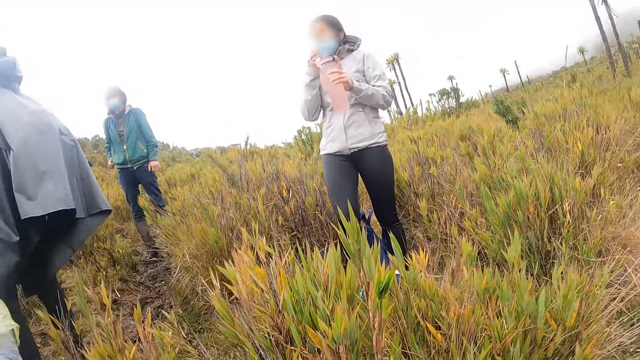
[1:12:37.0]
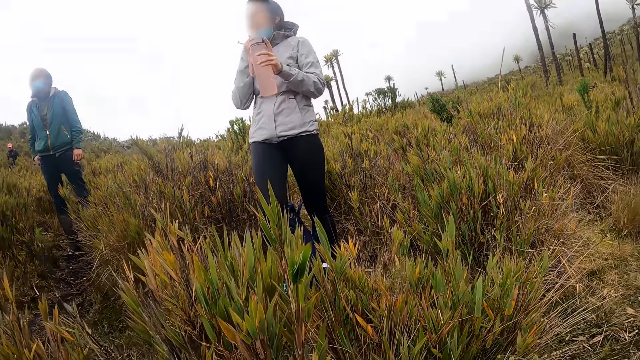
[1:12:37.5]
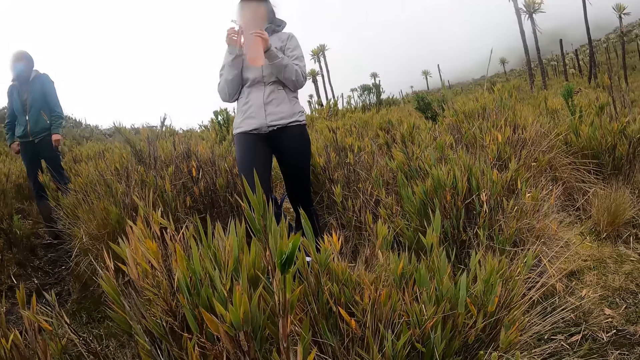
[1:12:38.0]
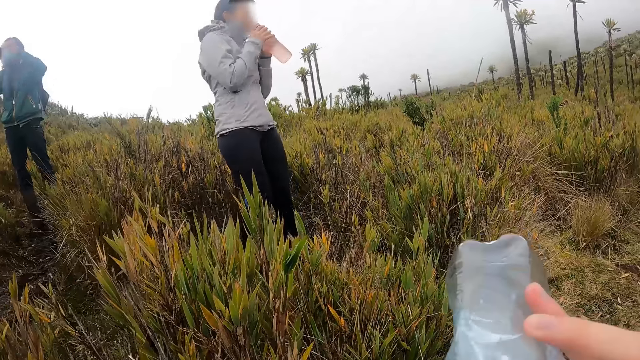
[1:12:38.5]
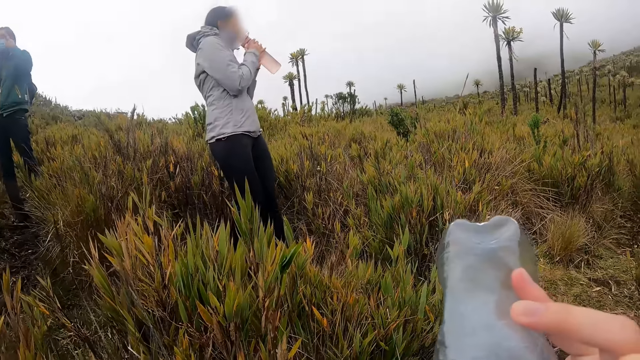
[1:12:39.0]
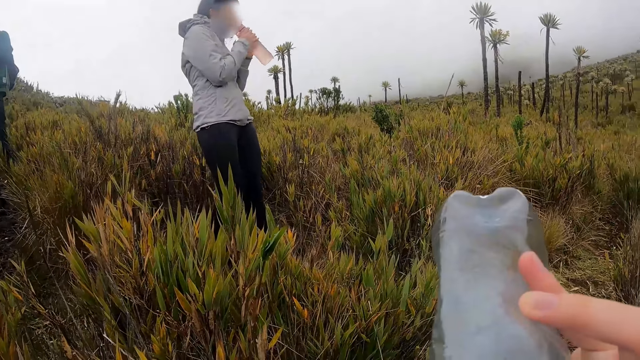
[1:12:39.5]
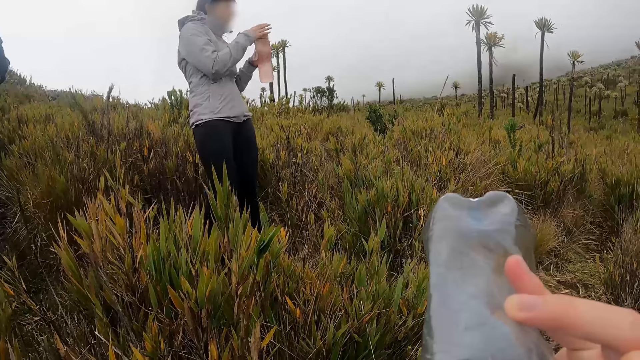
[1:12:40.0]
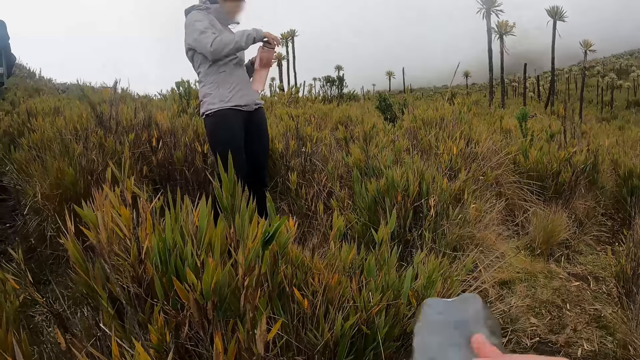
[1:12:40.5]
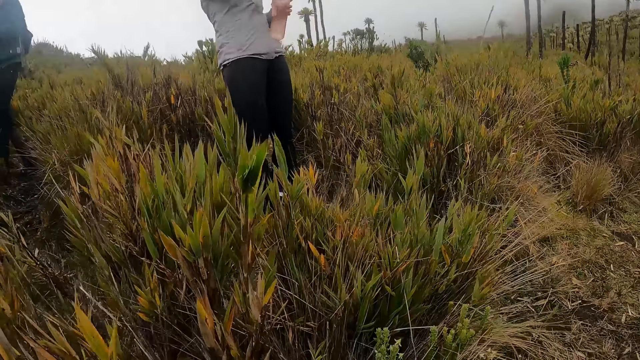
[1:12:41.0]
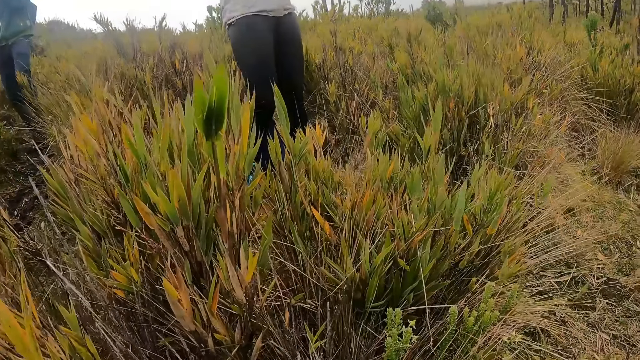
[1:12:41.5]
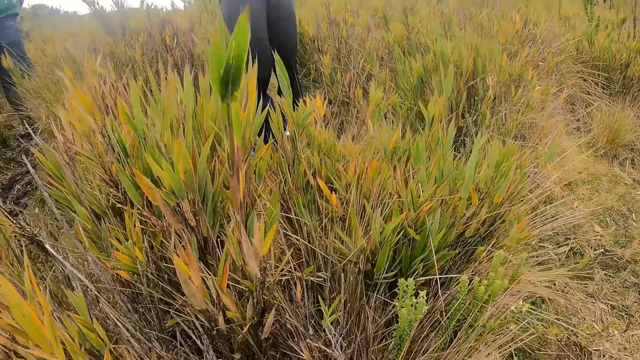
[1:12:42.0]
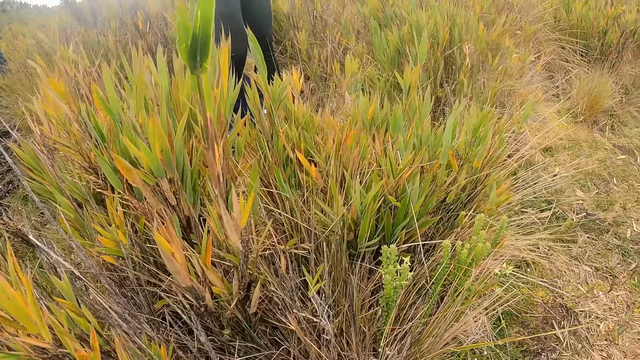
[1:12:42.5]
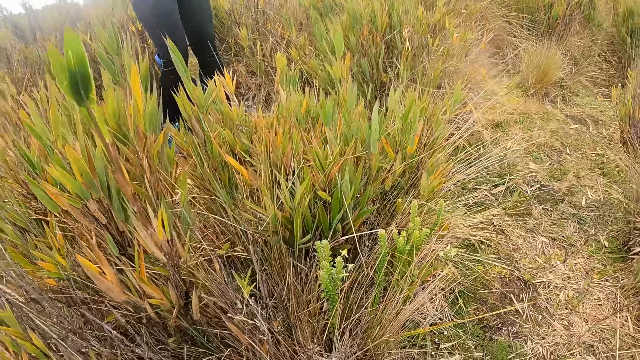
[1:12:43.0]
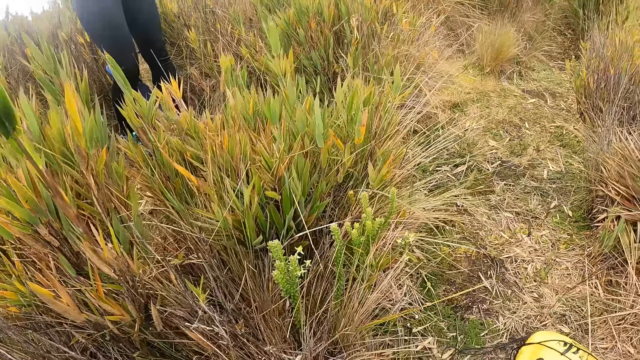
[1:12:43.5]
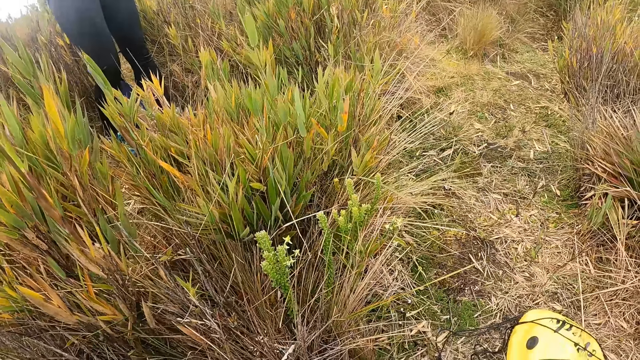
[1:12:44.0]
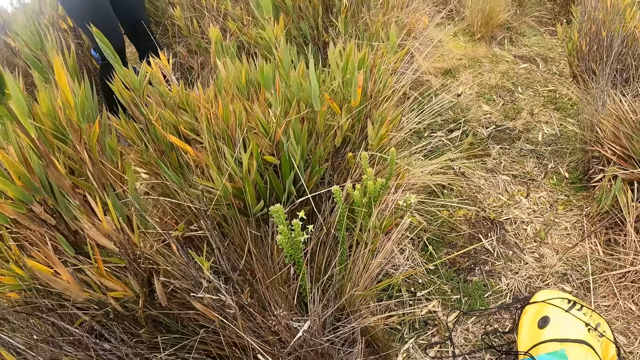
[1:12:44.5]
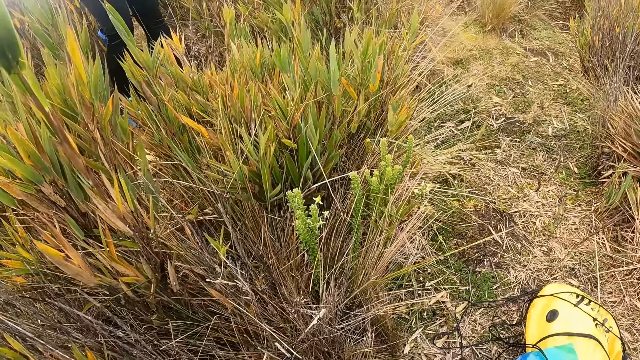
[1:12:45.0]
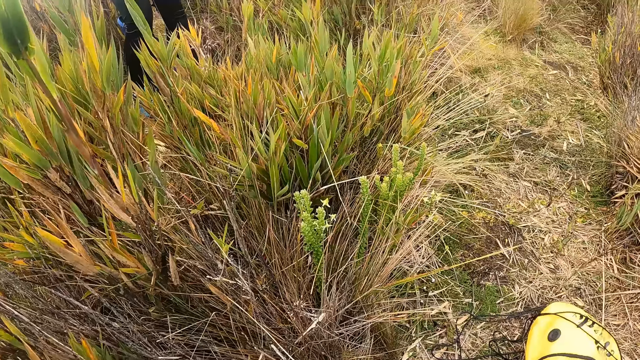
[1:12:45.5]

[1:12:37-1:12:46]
The woman pulls down her nose mask with her right hand. The woman drinks from the bottle with both hands. The camera wearer raises the bottle with her right hand. She drinks water.

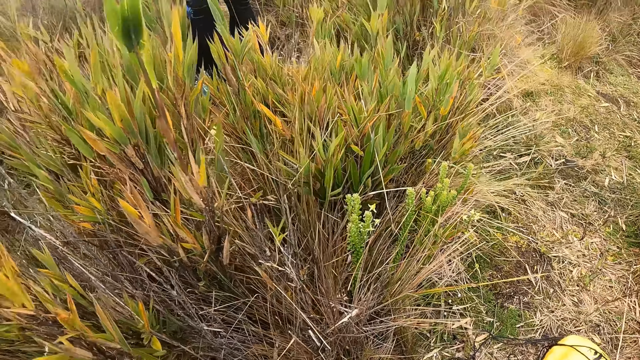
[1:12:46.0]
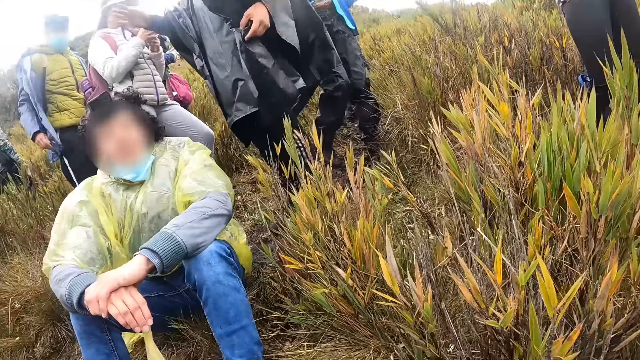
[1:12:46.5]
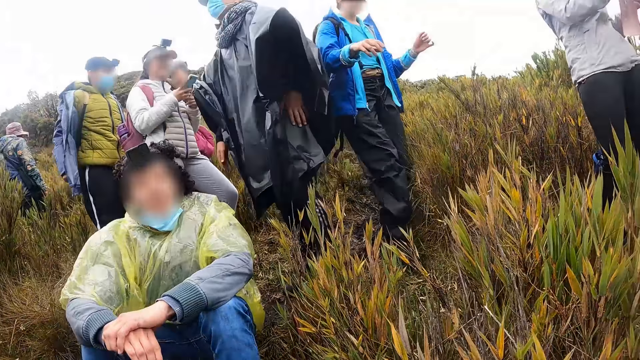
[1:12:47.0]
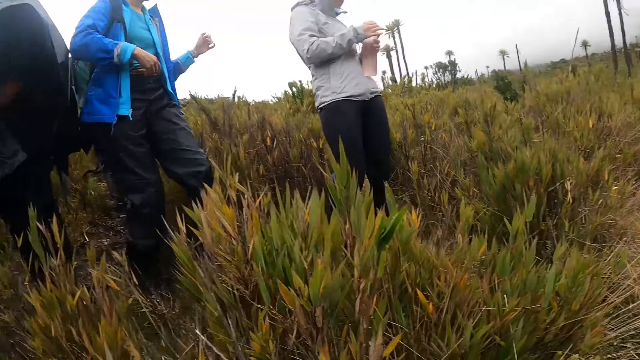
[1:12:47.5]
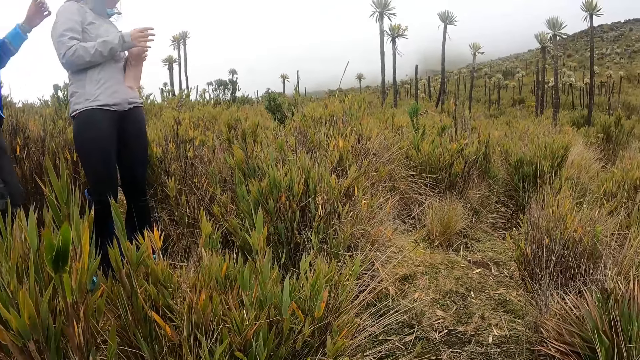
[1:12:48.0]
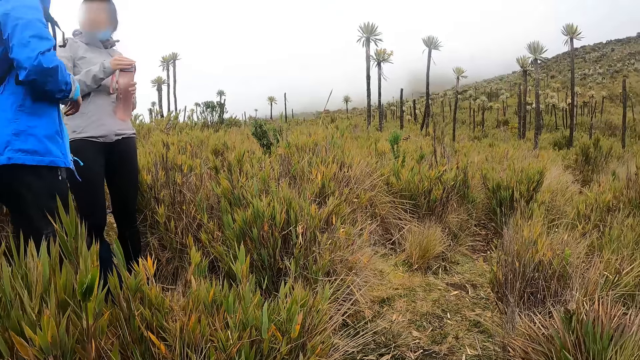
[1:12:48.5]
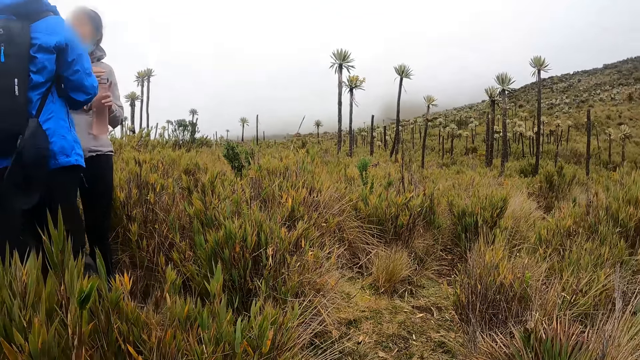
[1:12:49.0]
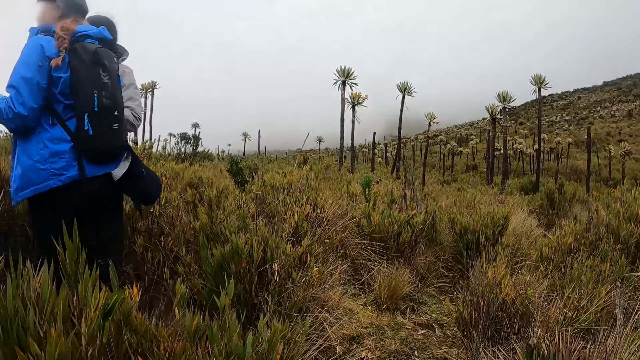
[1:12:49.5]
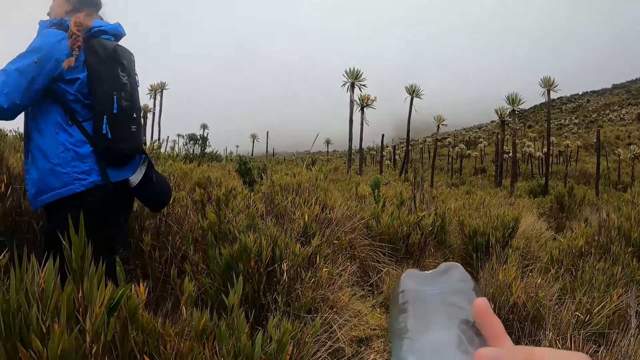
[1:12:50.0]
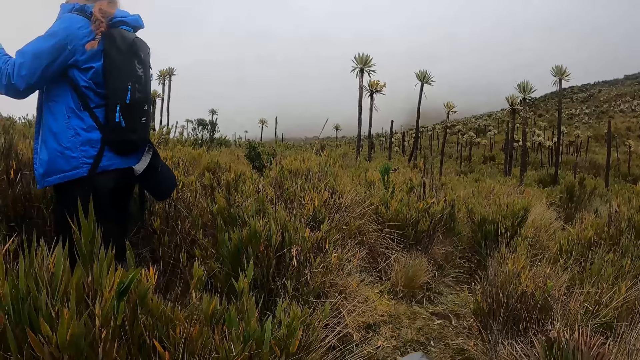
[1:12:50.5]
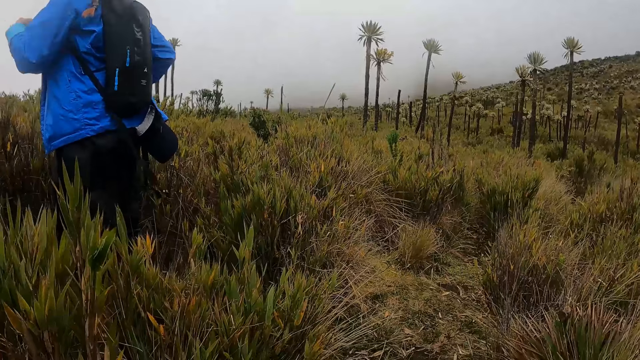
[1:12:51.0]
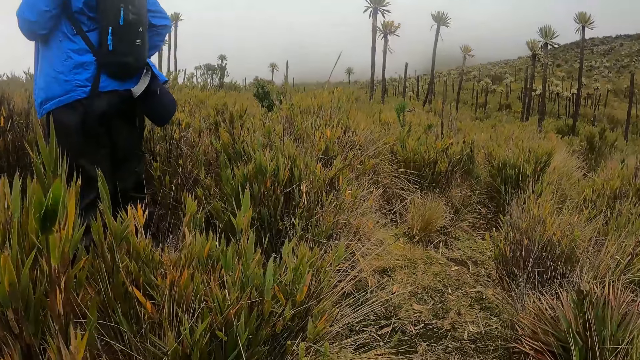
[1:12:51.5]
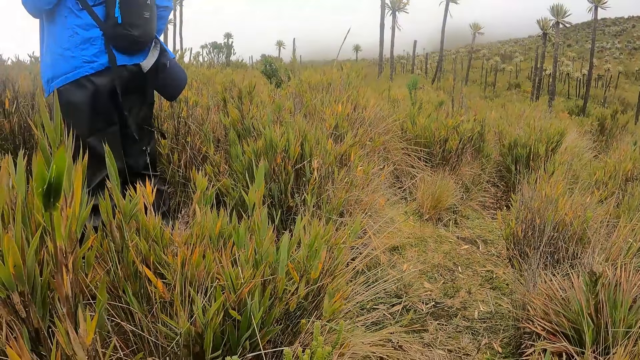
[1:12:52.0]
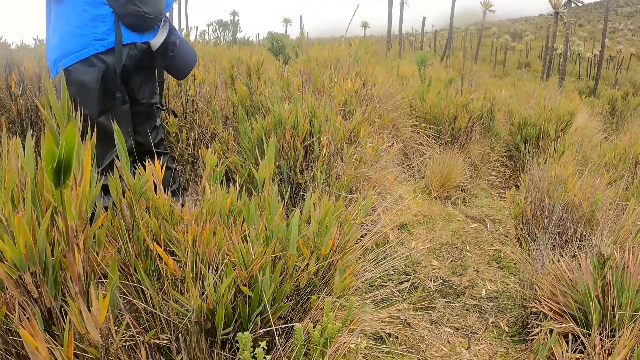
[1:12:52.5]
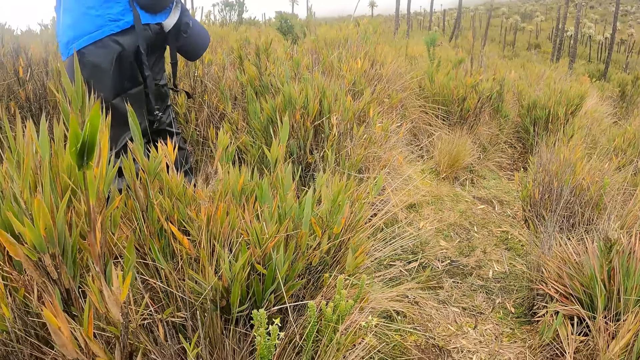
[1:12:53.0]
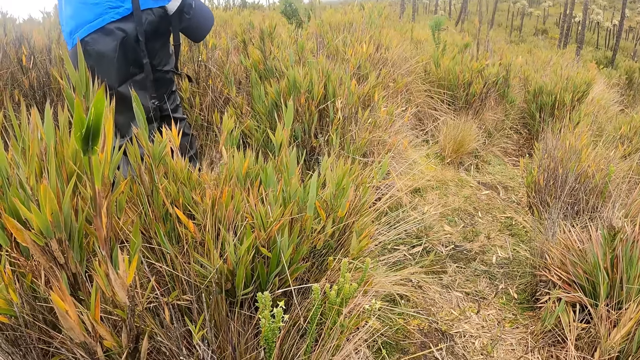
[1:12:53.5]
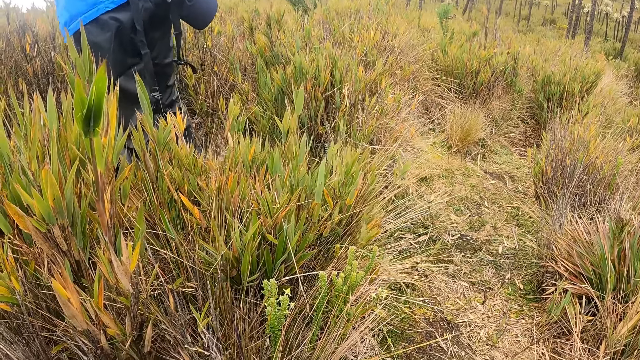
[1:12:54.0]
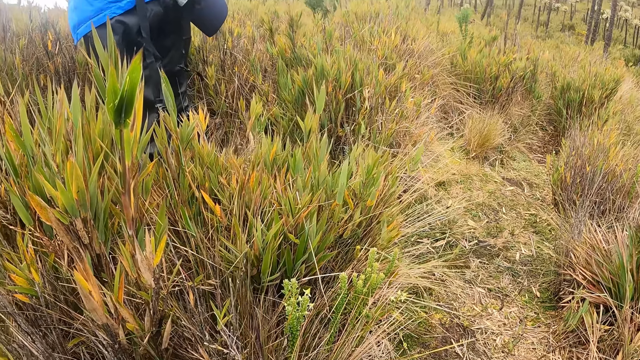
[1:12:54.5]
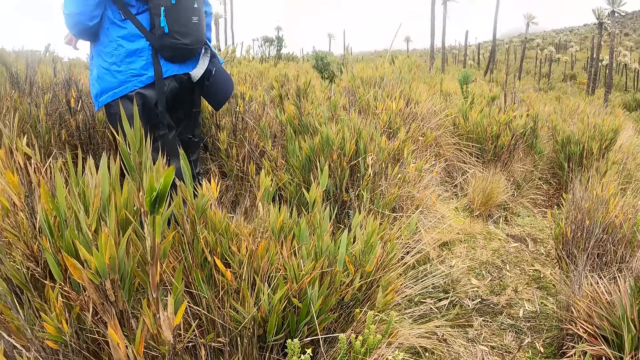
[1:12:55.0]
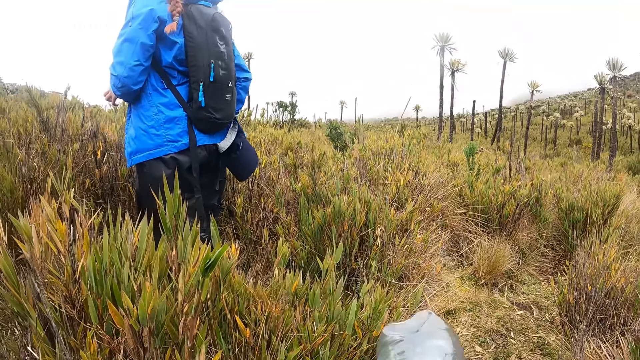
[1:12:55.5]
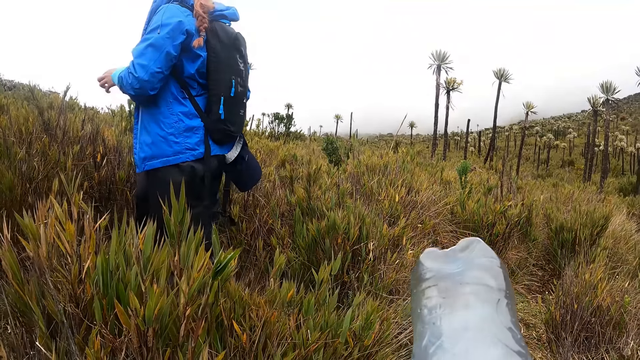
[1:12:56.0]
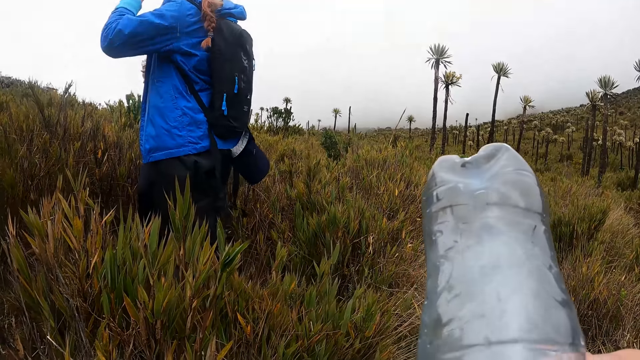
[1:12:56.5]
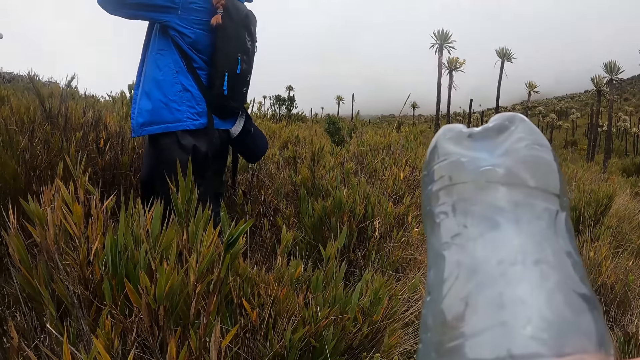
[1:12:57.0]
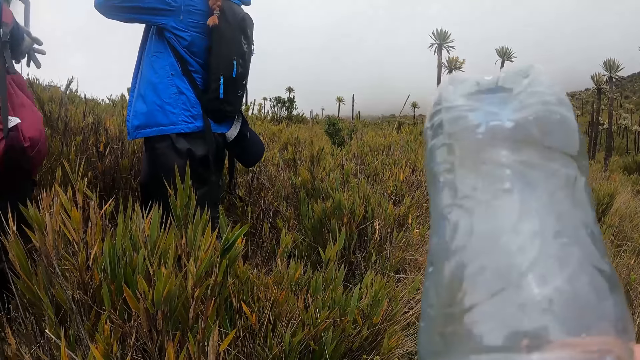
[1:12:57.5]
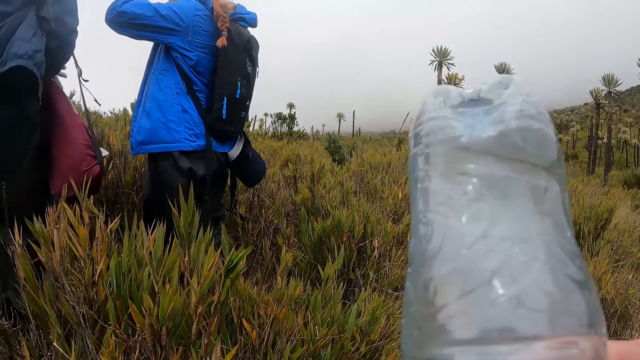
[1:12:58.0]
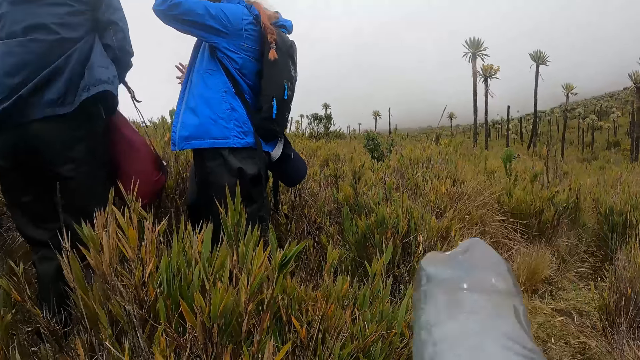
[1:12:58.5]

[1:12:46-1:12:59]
The camera wearer looks around. A man interacts with the woman. The camera wearer drinks water.
